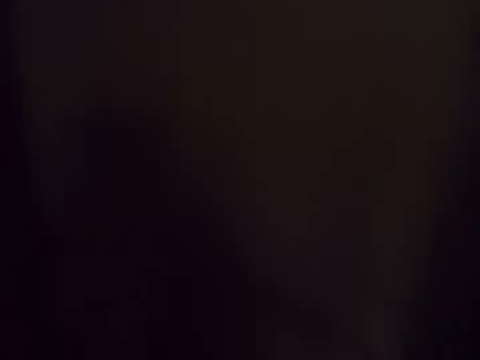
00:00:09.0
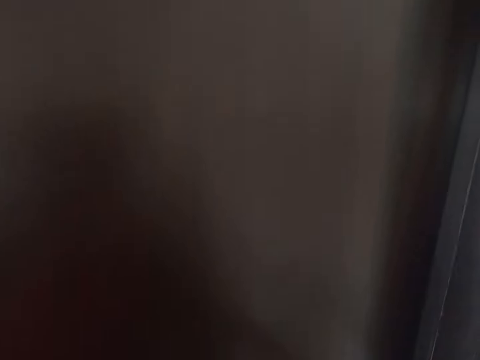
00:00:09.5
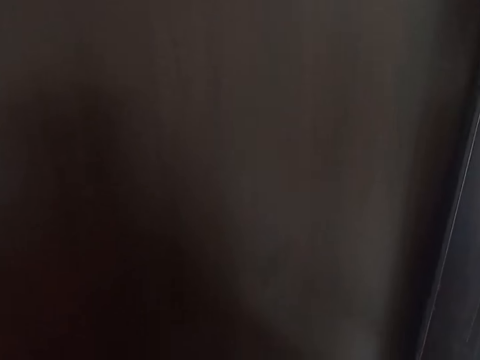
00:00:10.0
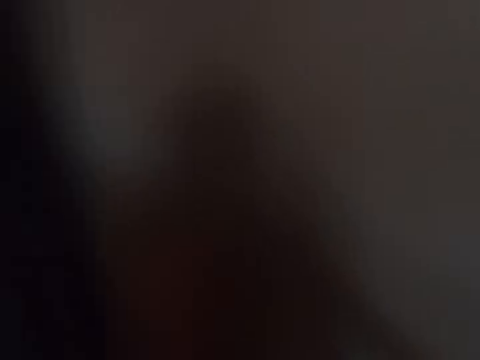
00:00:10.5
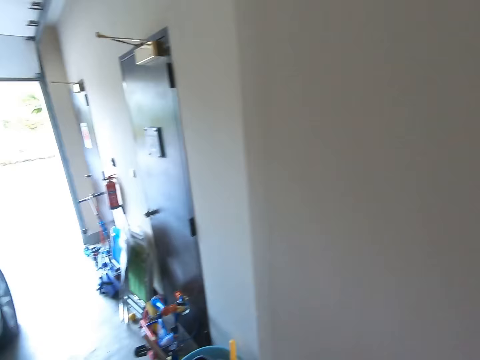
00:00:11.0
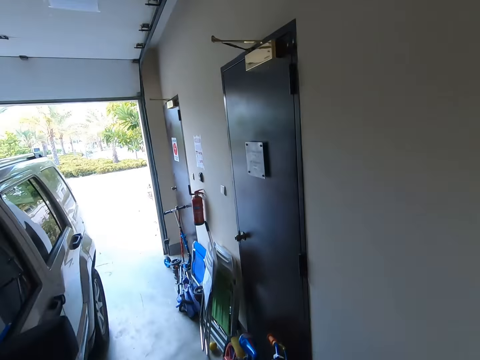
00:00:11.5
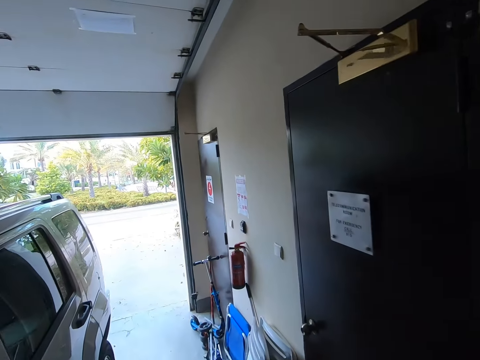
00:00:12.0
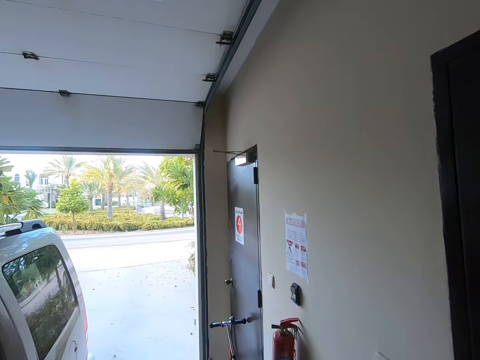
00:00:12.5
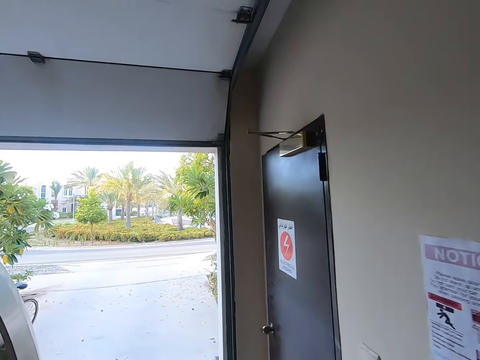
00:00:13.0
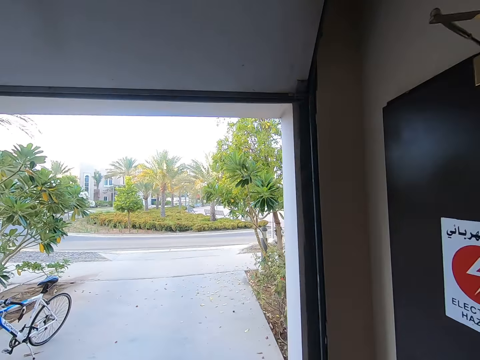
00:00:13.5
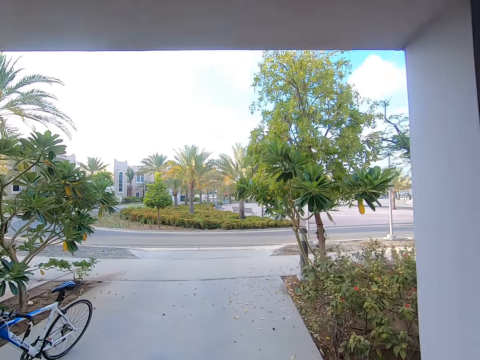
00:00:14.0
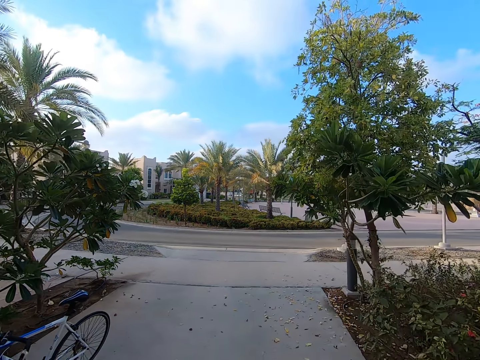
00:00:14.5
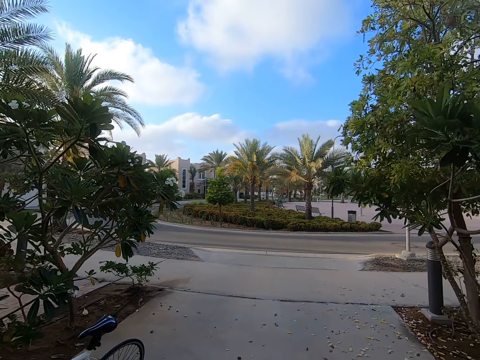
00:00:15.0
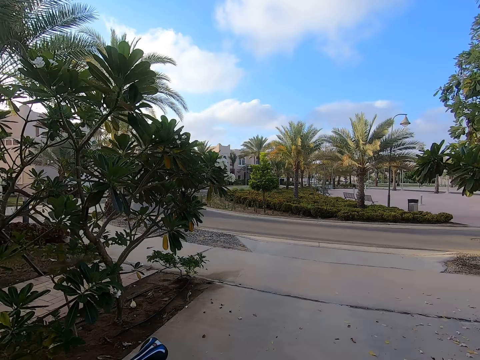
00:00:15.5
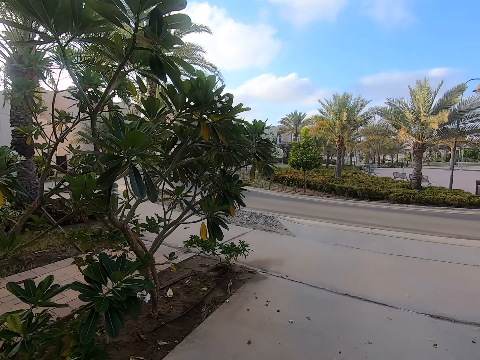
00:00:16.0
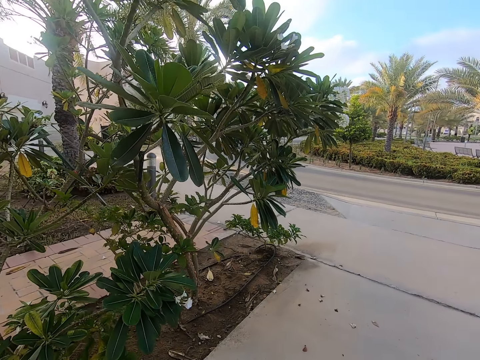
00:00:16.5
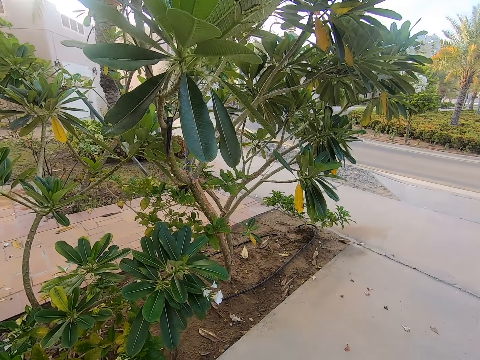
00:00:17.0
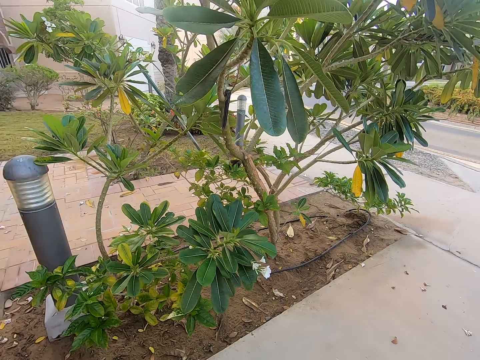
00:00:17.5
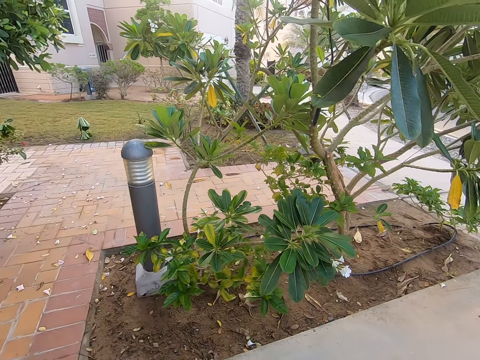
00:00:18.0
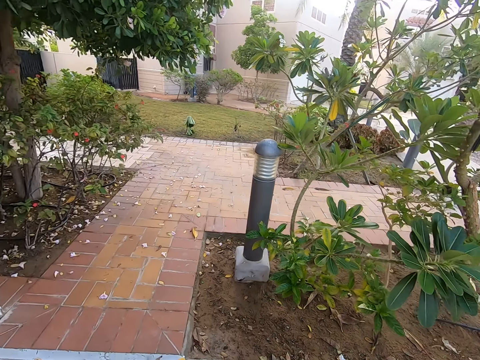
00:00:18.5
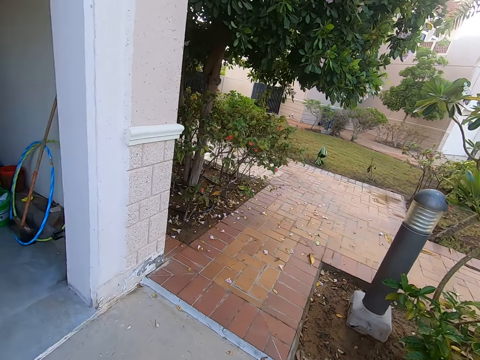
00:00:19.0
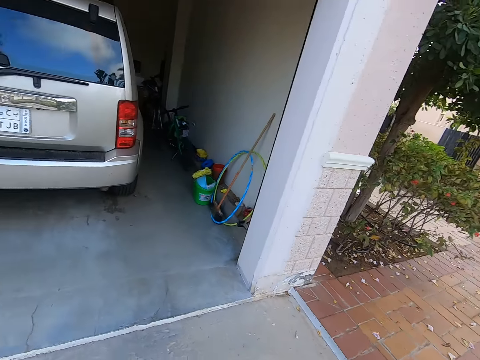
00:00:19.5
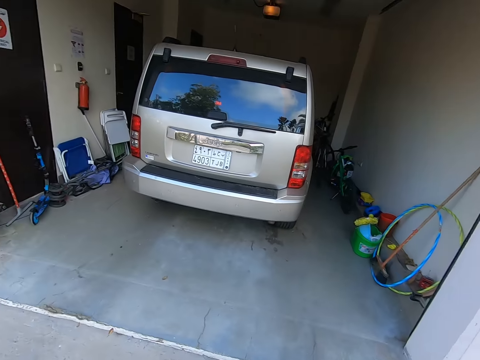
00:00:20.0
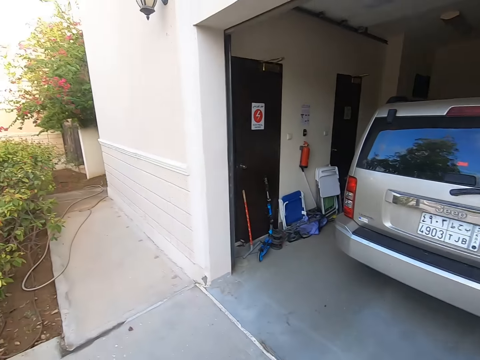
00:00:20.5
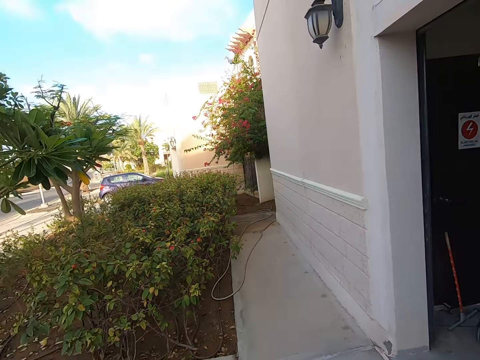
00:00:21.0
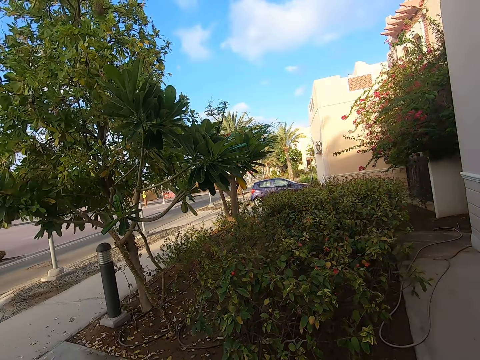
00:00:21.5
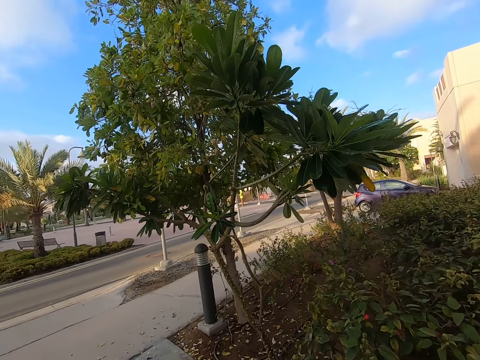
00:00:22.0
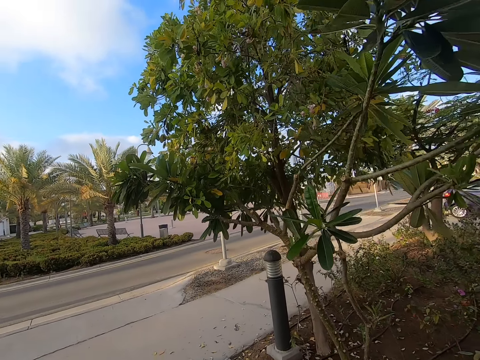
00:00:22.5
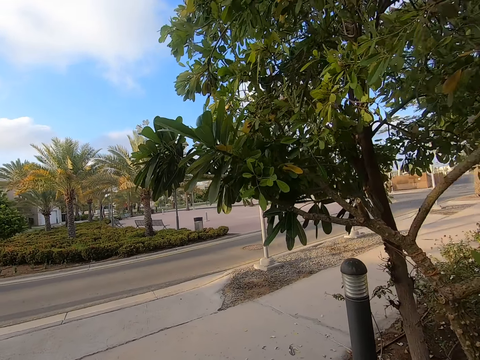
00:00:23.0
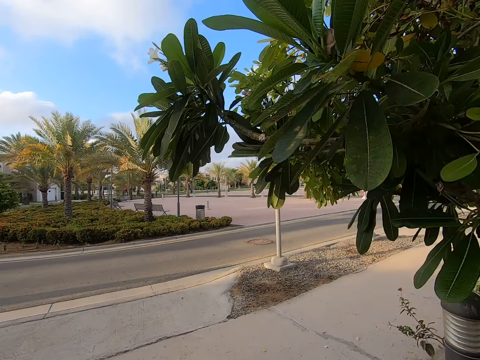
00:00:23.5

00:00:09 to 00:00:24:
The camera wearer closes the door with his right hand. He walks towards a bicycle parked outside. He mounts the bicycle. He looks around the compound.

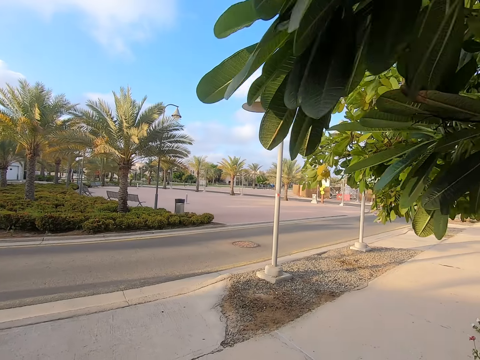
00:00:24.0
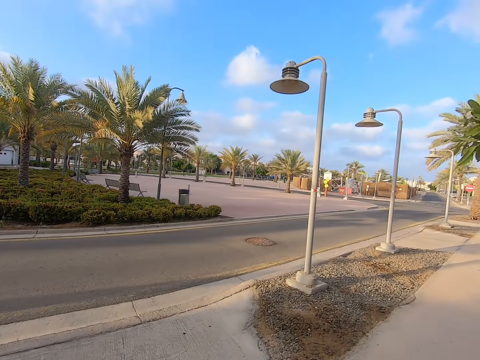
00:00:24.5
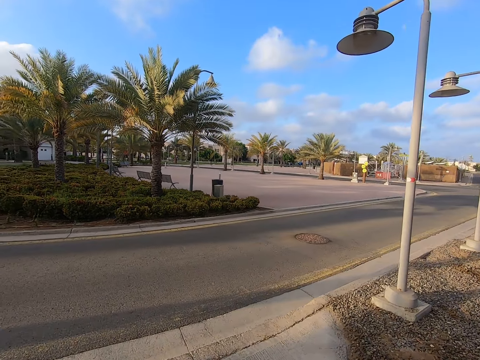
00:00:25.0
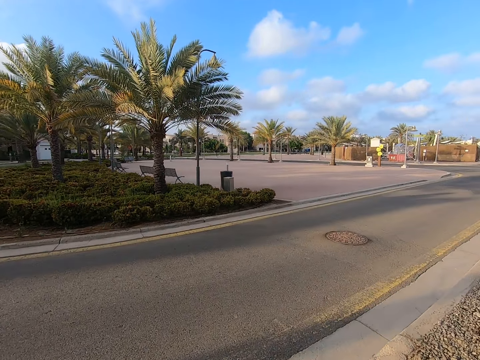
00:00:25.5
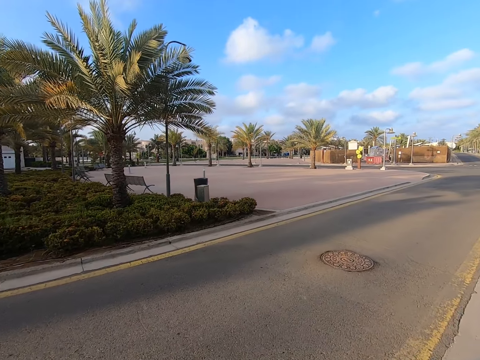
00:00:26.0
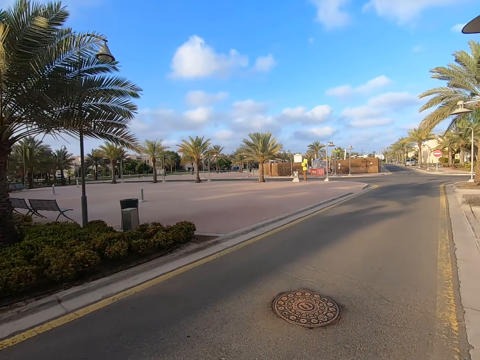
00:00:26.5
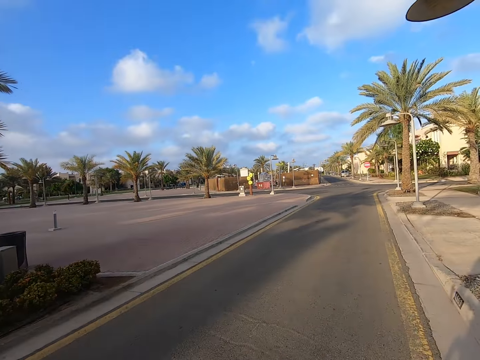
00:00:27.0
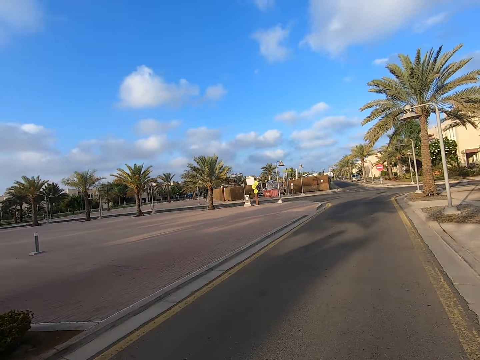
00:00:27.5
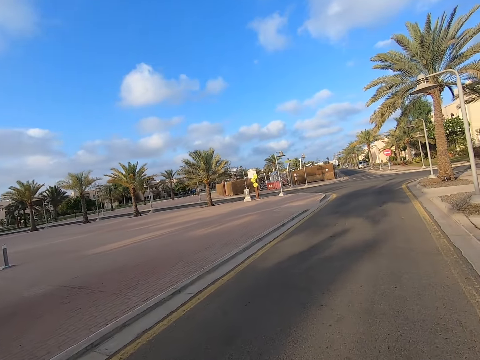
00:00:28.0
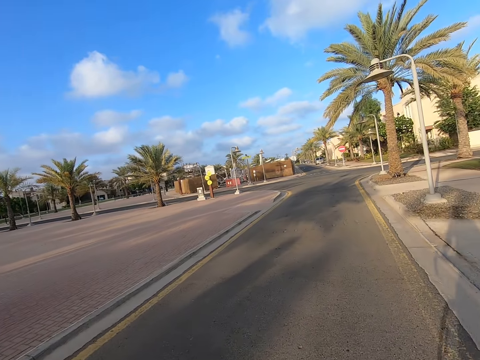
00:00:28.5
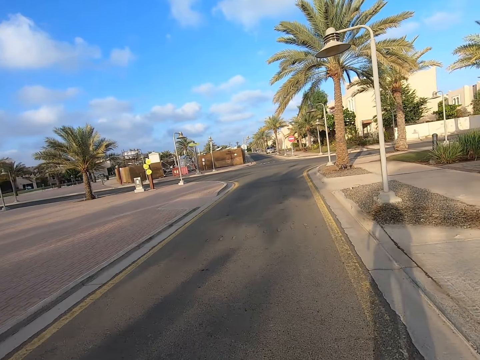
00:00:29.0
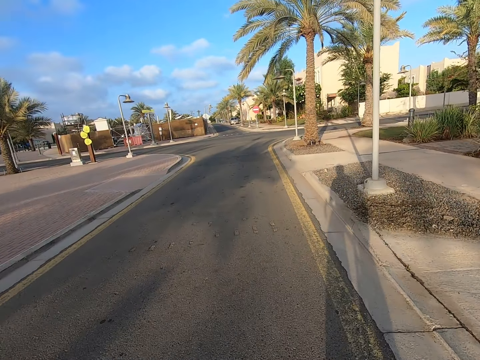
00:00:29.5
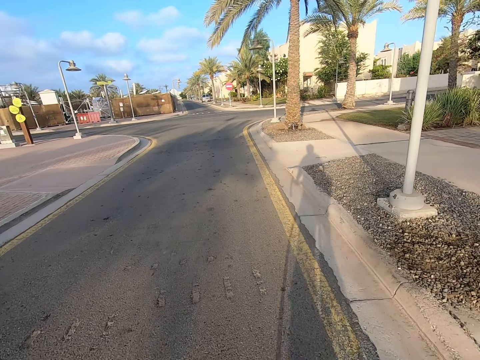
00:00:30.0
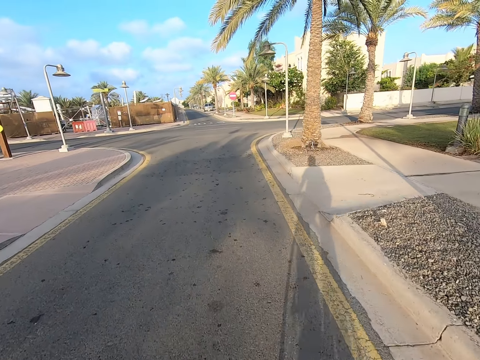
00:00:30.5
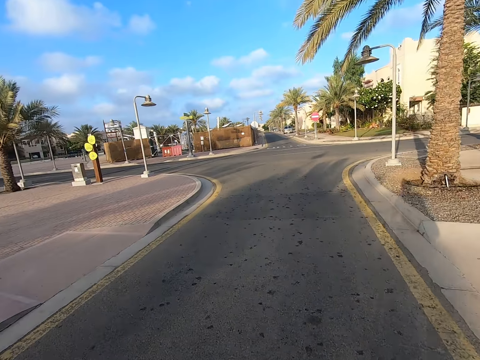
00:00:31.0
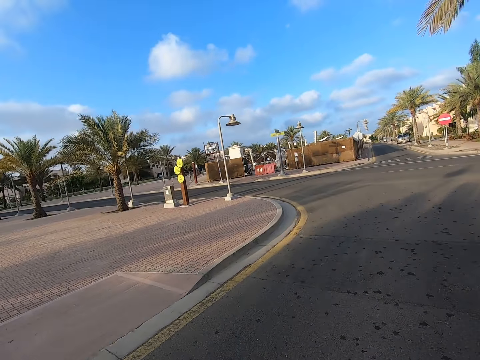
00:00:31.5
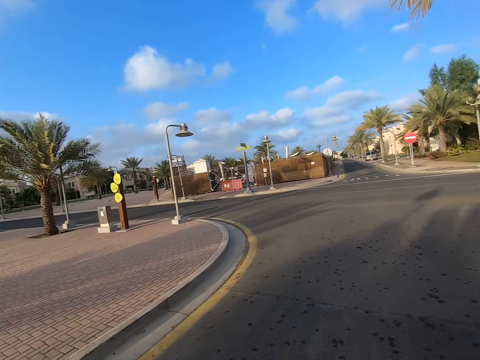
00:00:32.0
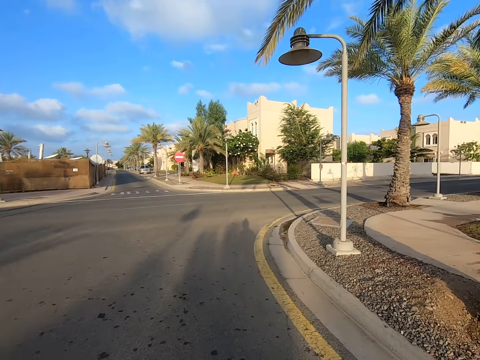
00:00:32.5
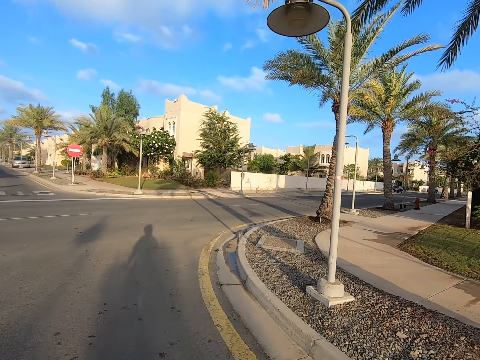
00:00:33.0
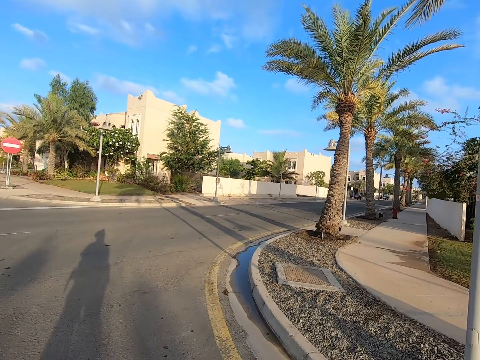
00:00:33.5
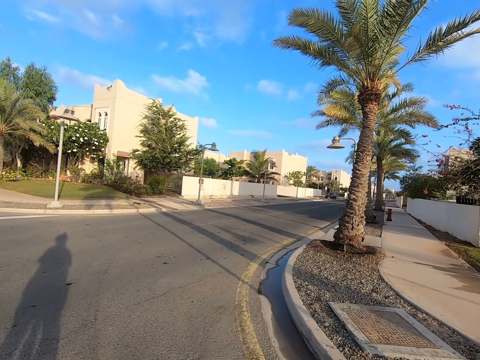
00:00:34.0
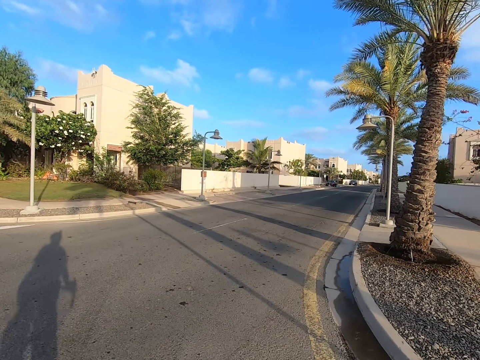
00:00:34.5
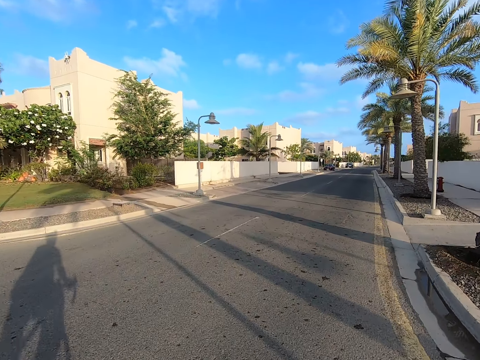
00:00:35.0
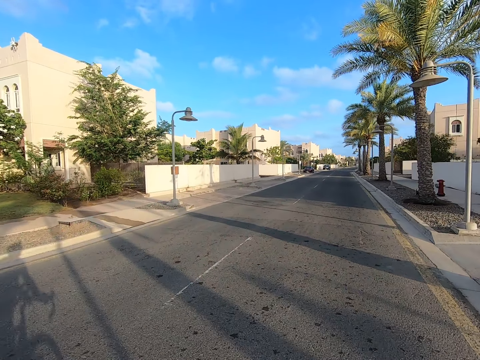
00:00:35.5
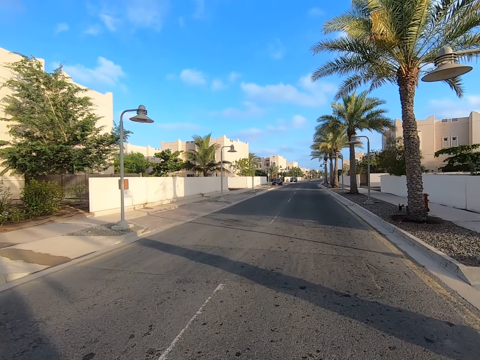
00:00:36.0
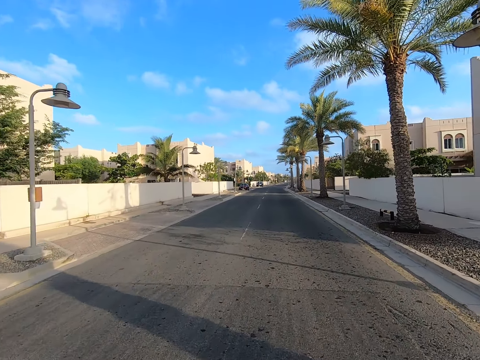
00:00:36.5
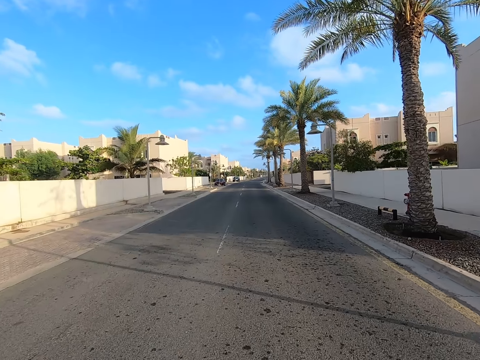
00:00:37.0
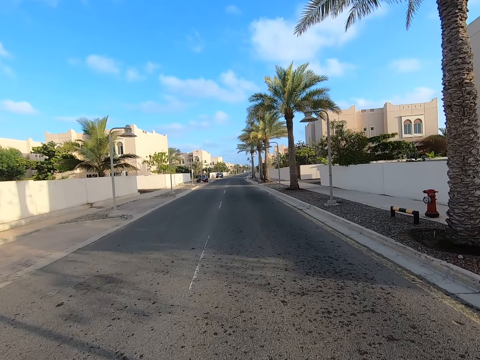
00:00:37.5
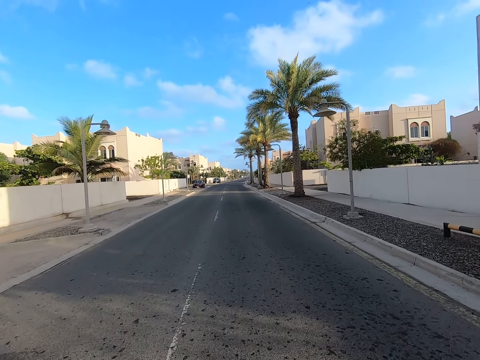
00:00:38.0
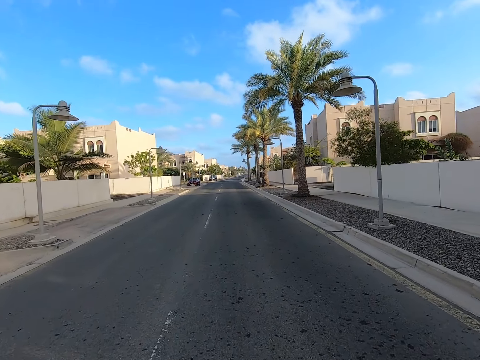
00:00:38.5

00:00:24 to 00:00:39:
The camera wearer rides the bicycle along the road. They turn the bicycle right. They ride the bicycle along the road.
